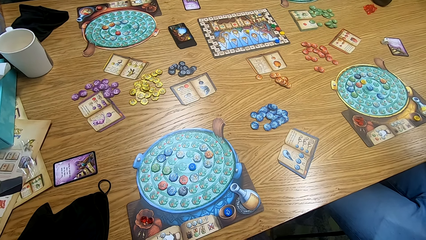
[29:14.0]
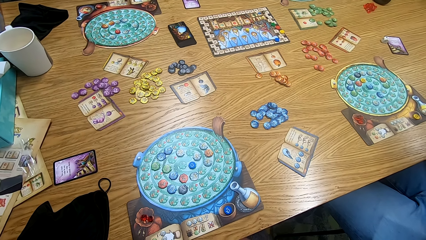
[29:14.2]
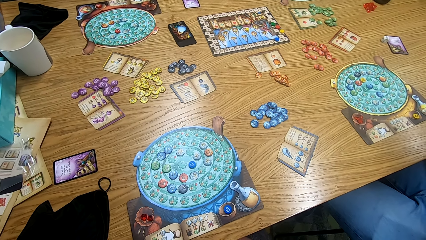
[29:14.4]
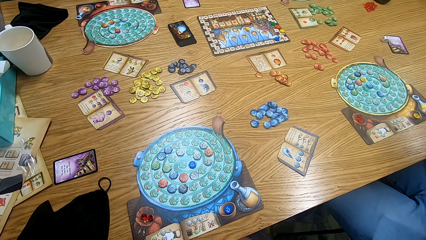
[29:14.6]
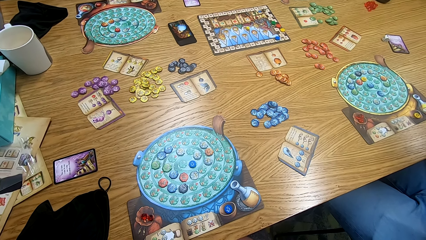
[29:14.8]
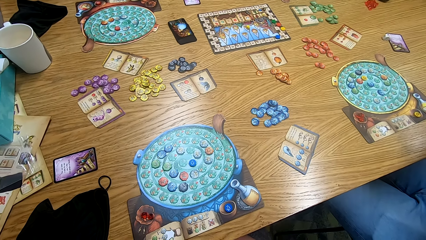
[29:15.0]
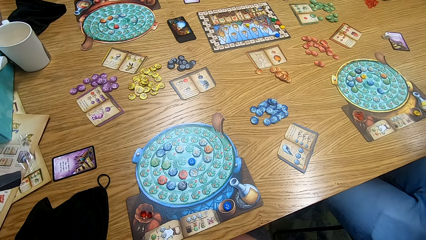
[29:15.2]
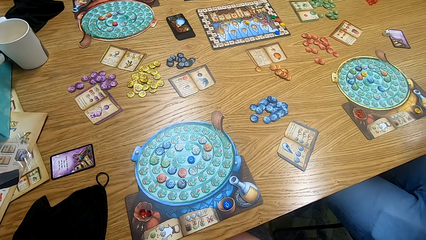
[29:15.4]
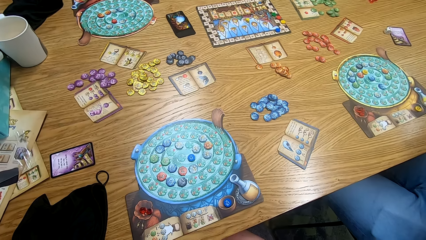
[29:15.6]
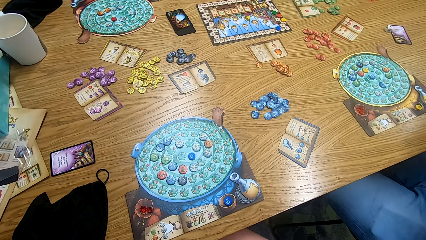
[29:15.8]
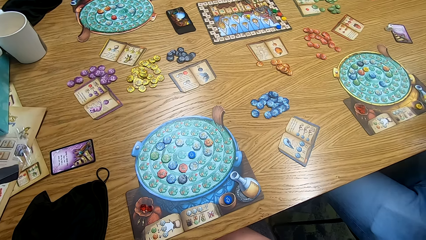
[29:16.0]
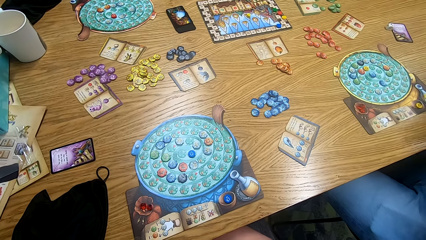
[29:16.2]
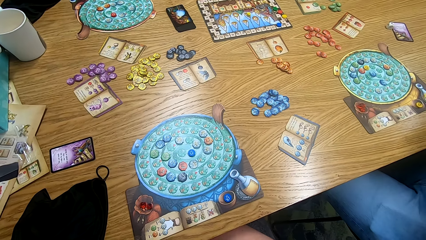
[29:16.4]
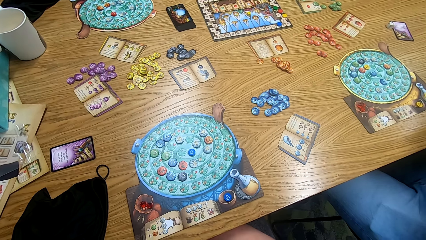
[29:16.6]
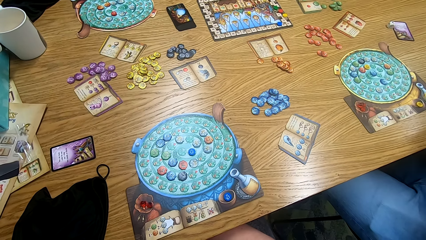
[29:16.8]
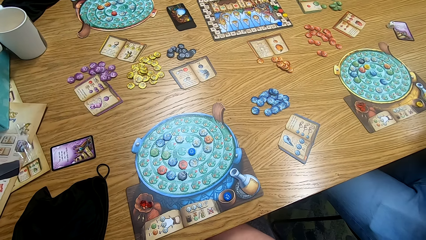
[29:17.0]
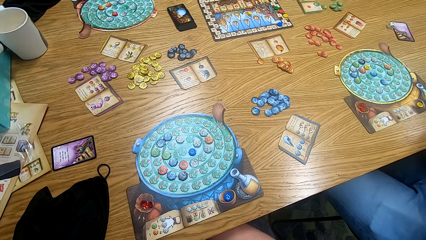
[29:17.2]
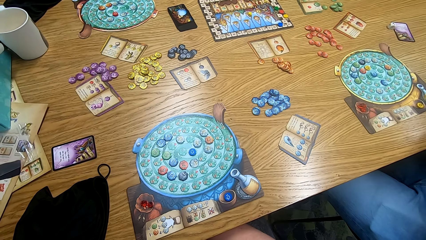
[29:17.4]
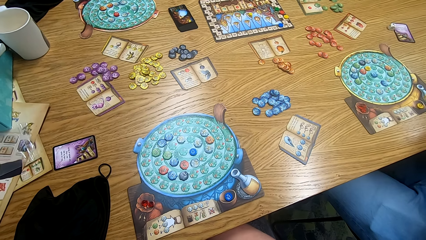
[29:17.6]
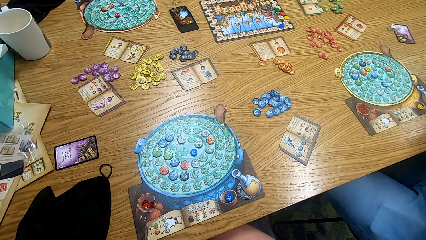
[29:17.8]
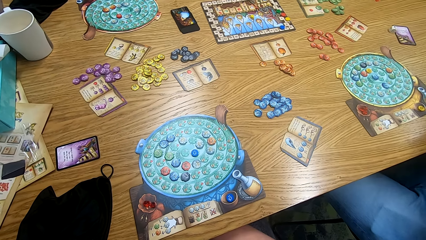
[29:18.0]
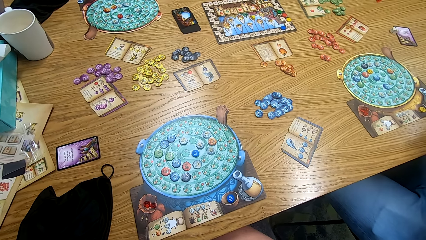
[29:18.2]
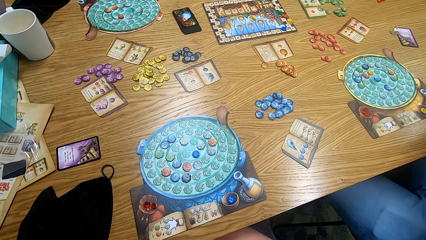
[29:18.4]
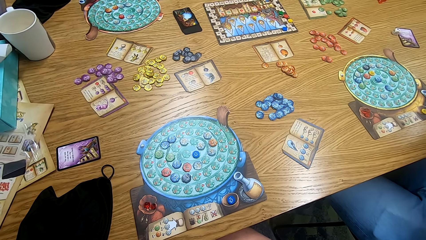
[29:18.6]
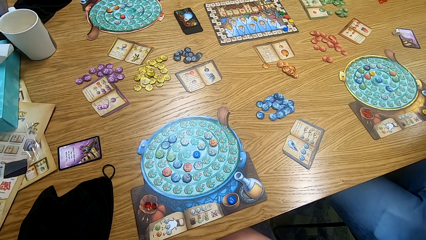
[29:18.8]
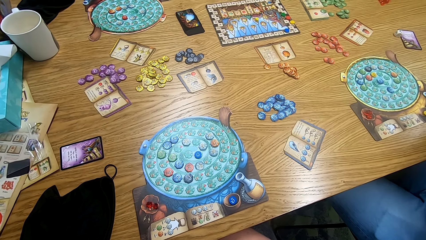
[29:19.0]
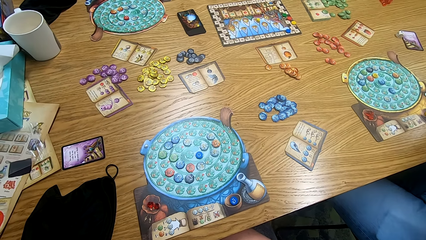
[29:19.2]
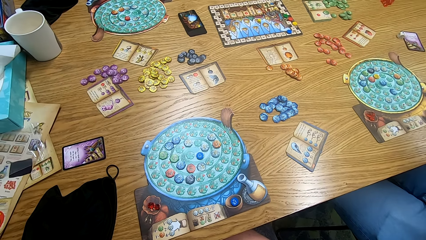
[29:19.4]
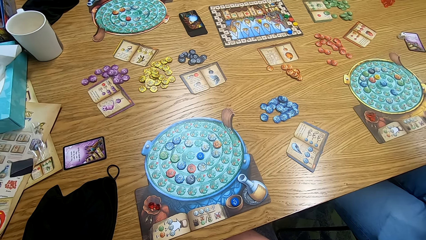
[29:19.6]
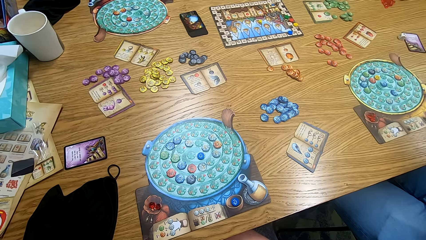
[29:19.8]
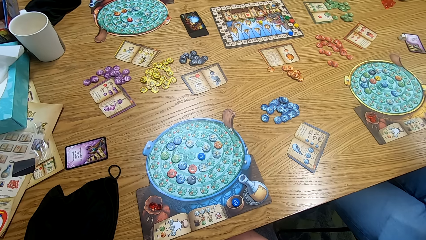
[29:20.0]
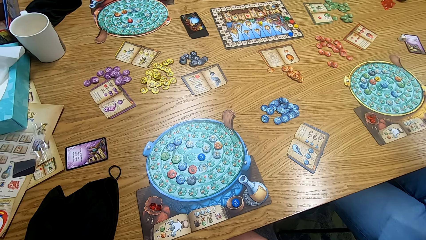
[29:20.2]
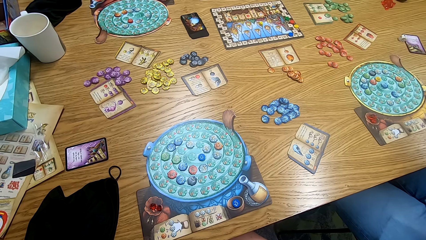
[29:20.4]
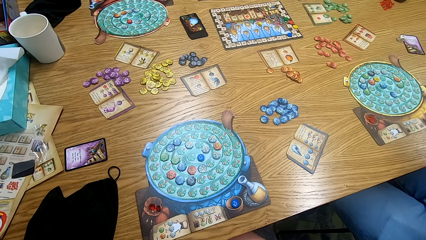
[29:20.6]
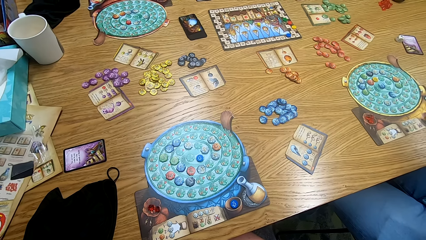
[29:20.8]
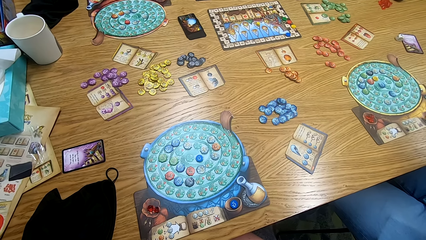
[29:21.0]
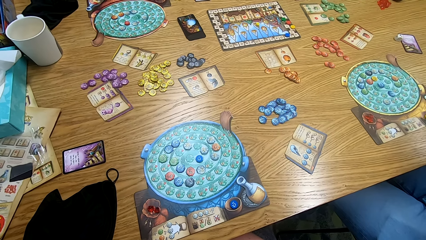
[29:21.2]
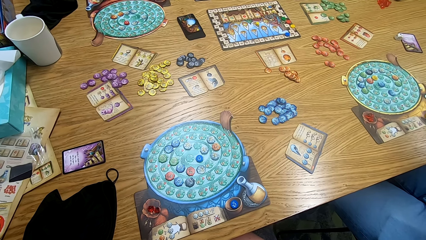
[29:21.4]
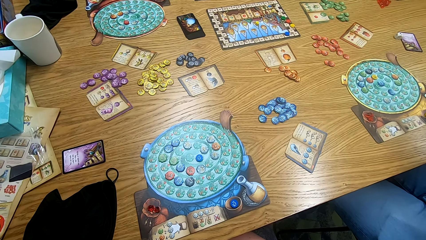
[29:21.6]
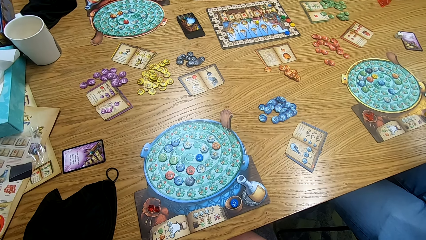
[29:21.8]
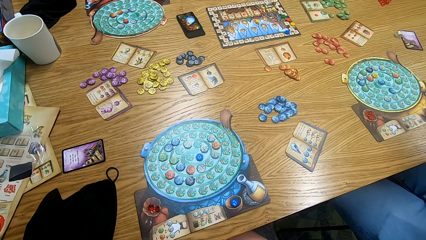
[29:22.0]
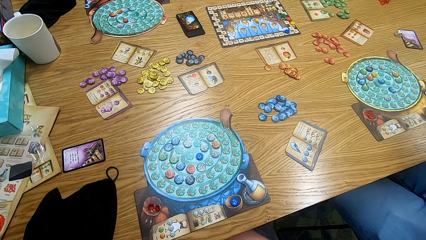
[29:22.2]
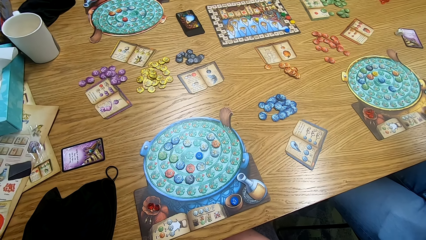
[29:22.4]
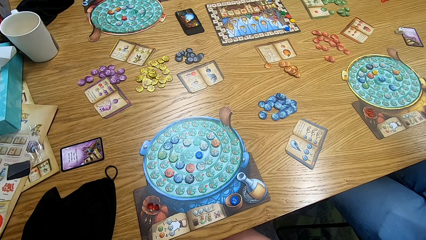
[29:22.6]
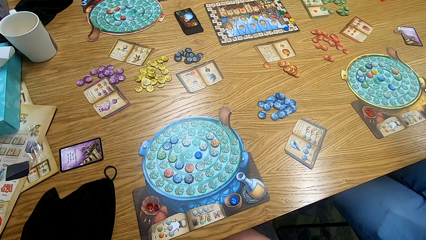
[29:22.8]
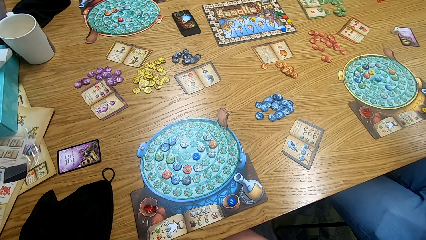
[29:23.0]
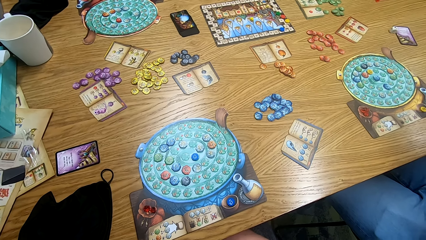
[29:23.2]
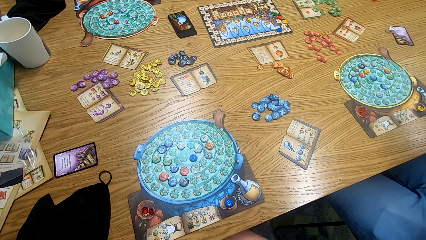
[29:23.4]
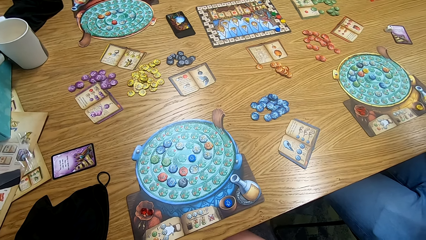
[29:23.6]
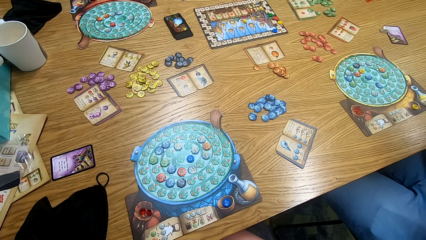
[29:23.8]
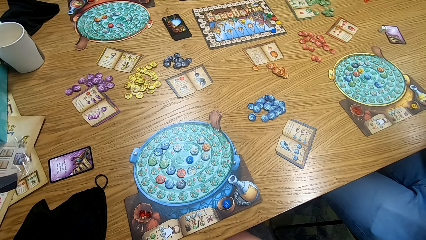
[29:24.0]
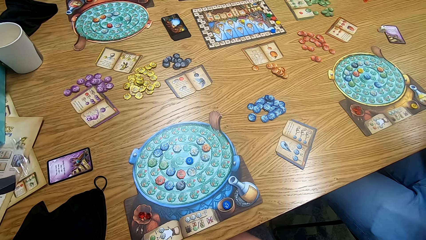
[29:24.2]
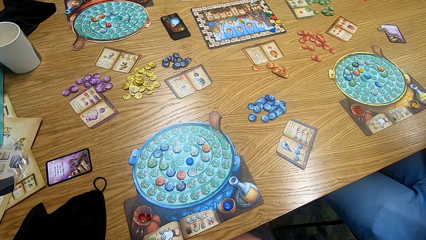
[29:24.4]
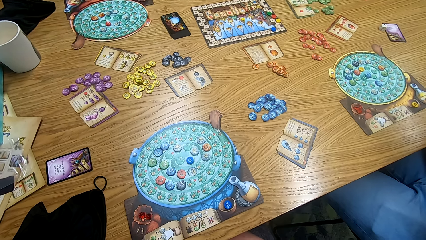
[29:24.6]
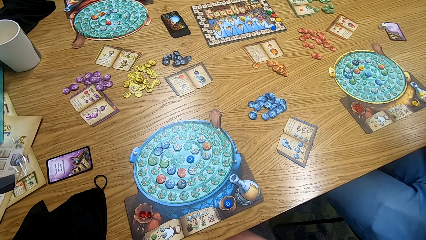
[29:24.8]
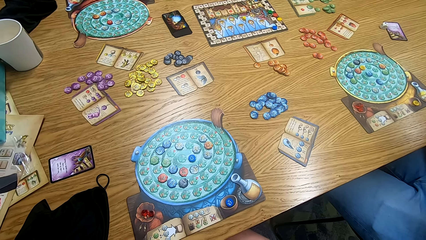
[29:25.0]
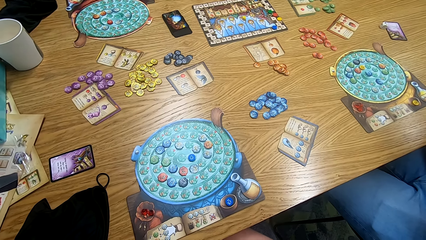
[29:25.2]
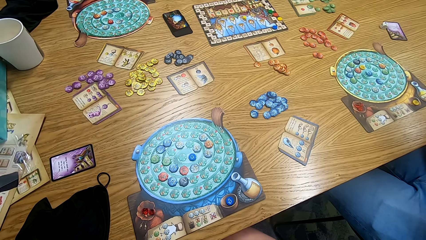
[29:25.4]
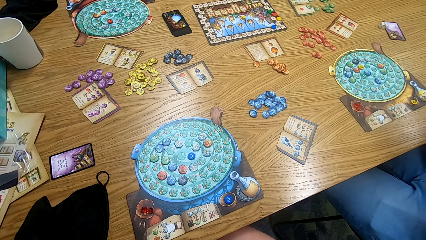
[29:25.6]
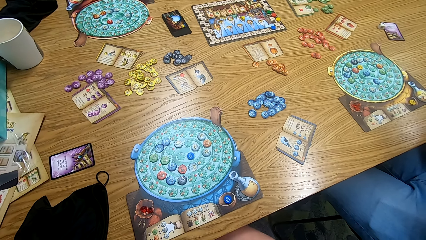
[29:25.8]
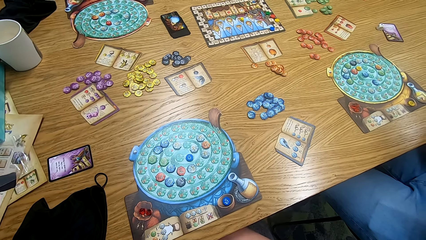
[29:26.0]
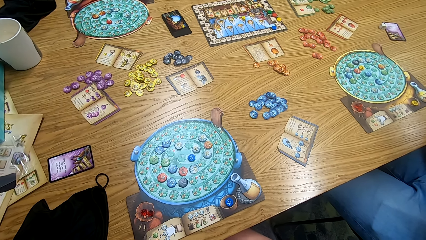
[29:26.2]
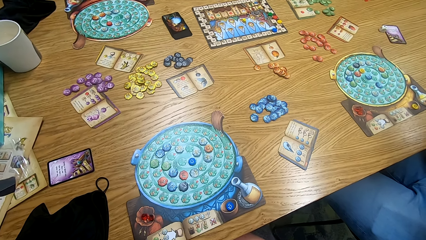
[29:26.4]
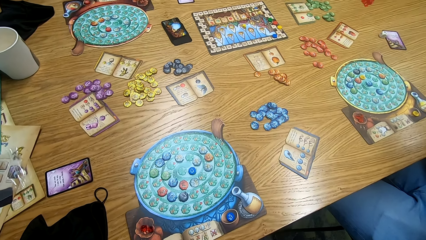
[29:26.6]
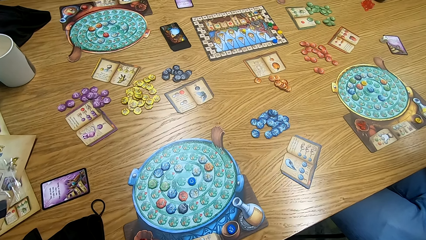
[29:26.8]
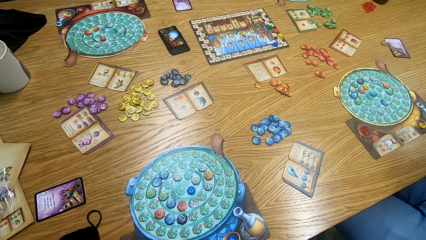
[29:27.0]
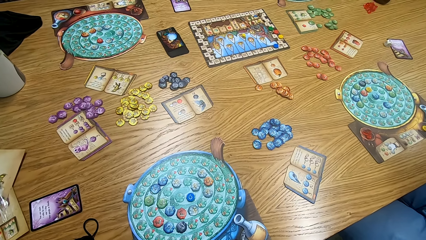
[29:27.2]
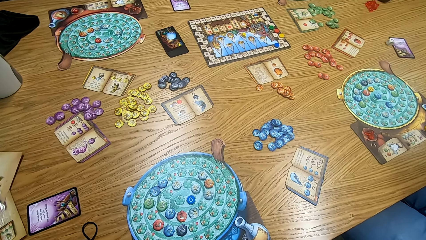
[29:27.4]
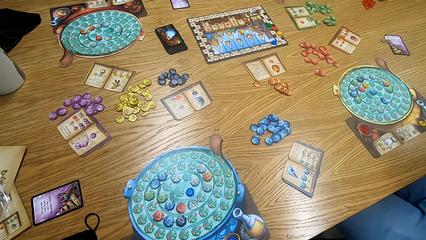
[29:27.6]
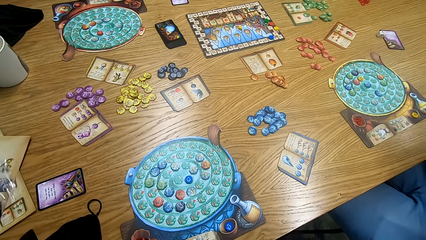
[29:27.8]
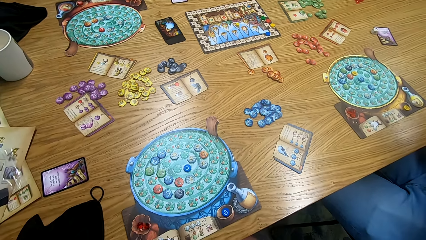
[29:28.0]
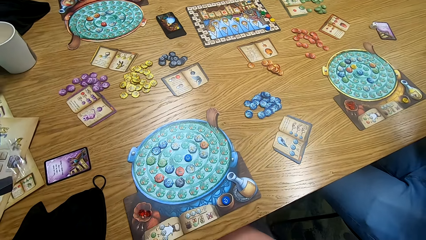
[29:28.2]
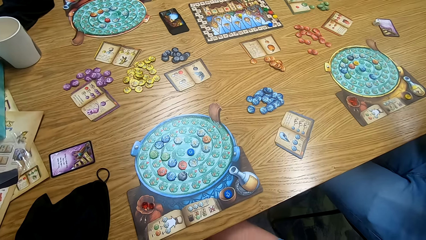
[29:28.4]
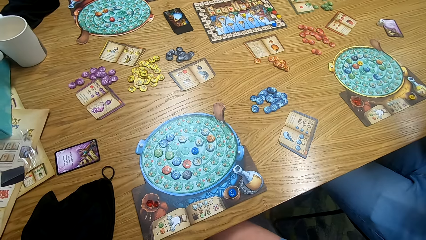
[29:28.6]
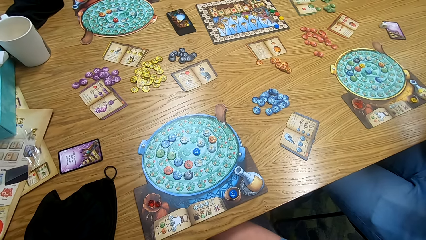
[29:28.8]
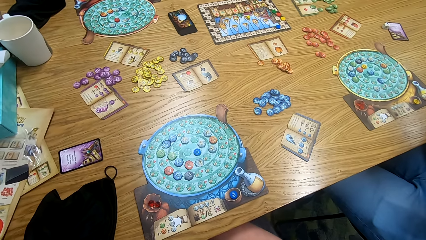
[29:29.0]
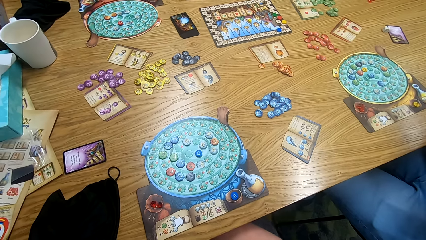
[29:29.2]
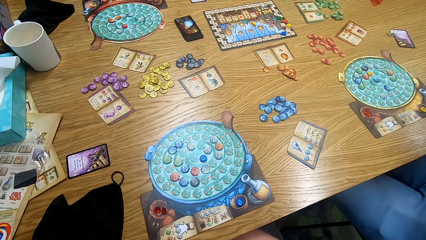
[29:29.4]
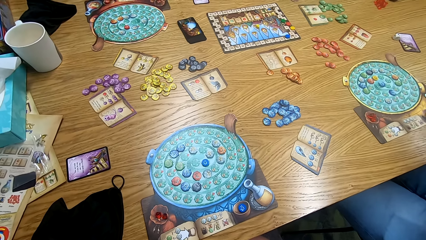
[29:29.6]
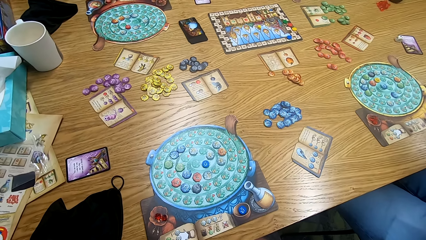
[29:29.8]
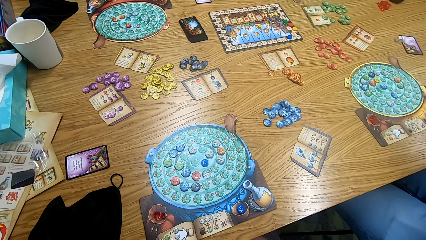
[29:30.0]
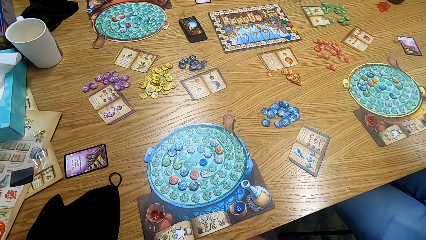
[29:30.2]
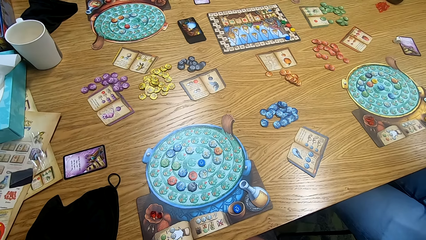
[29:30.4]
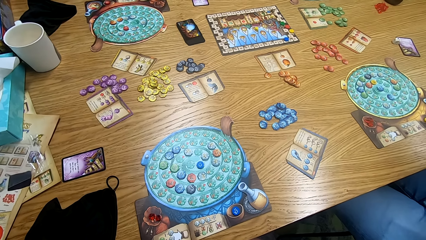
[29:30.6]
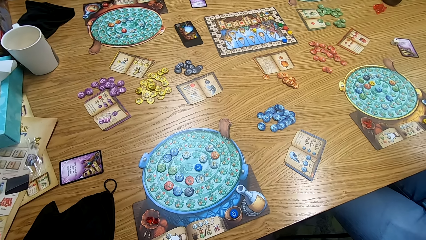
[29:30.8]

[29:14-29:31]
The camera wearer looks at the game board. They look around.
